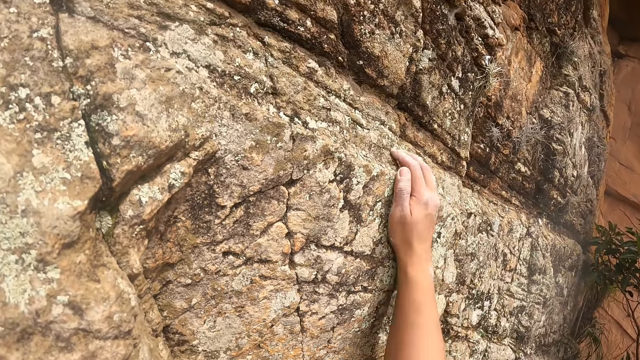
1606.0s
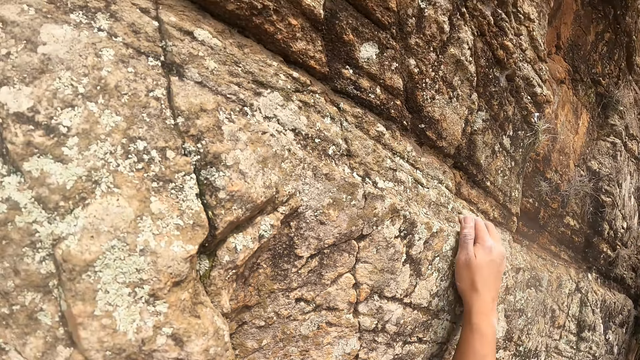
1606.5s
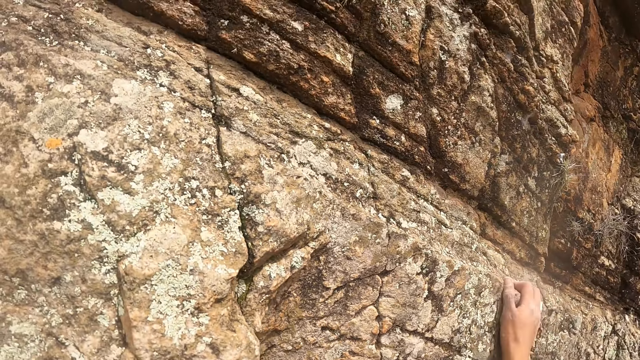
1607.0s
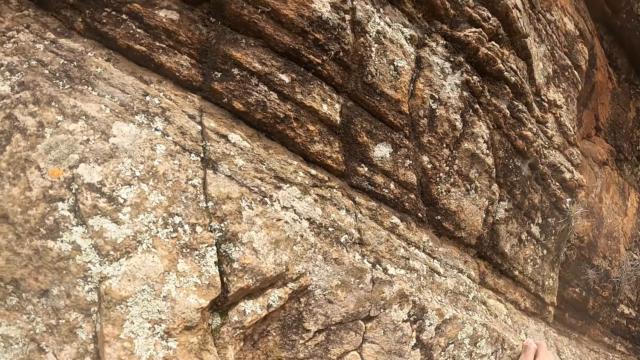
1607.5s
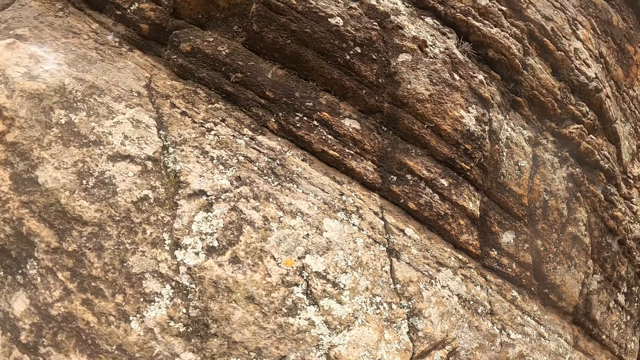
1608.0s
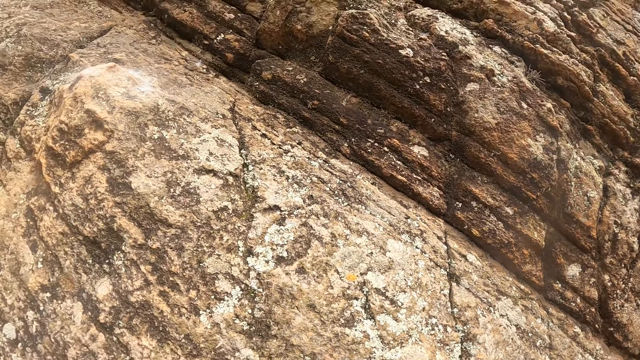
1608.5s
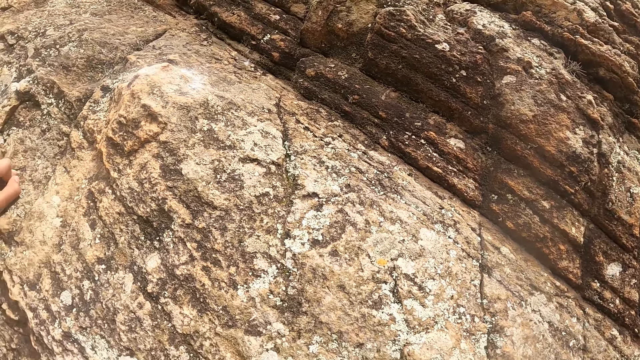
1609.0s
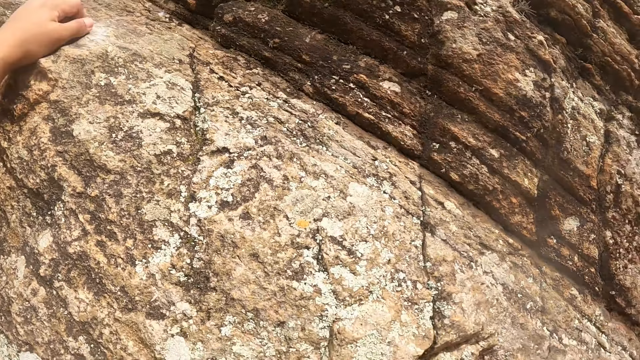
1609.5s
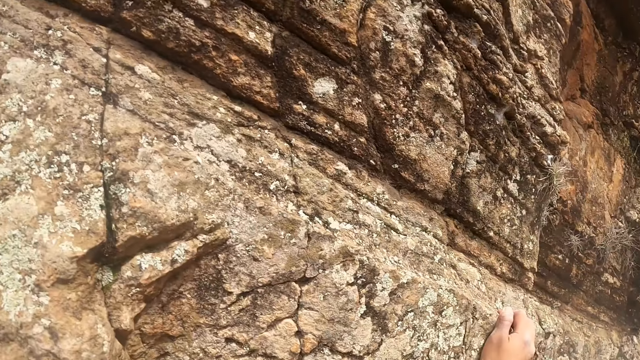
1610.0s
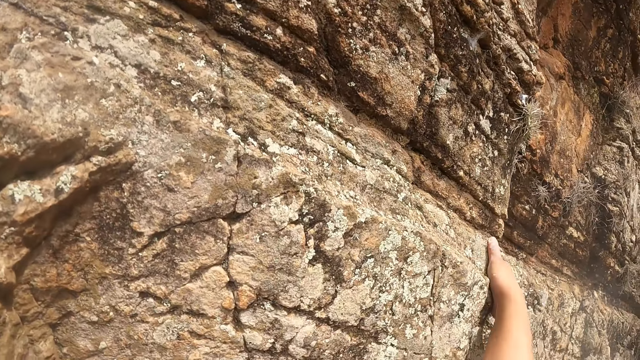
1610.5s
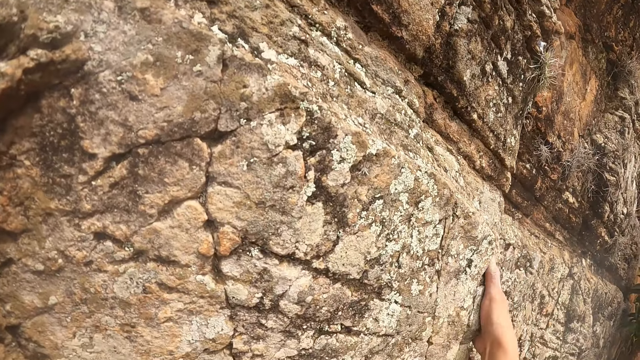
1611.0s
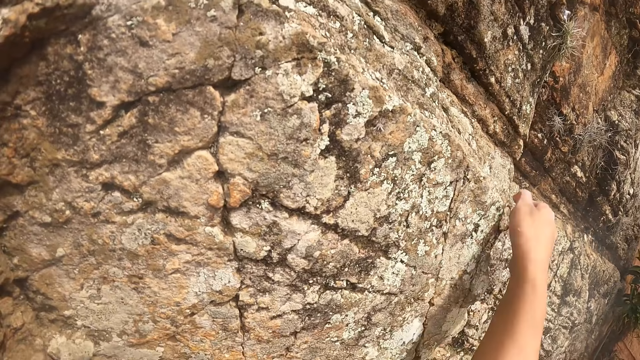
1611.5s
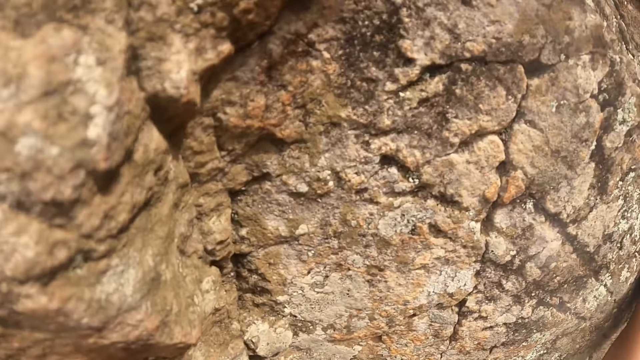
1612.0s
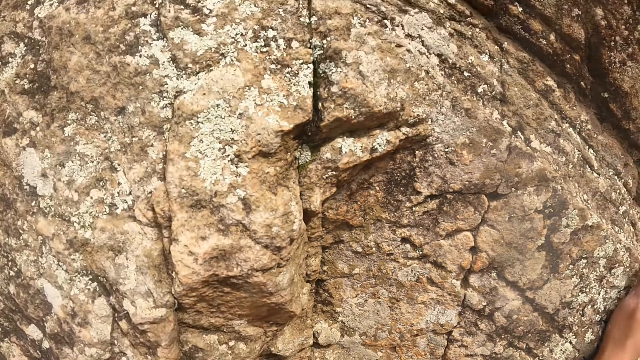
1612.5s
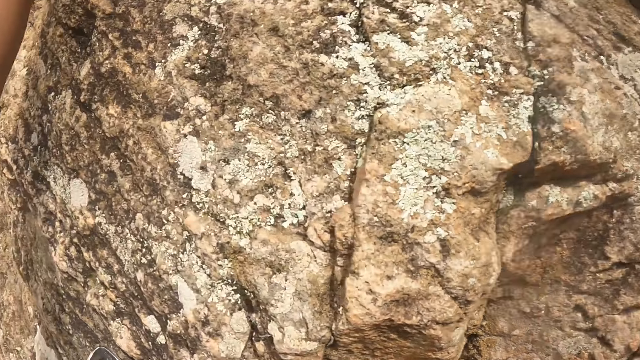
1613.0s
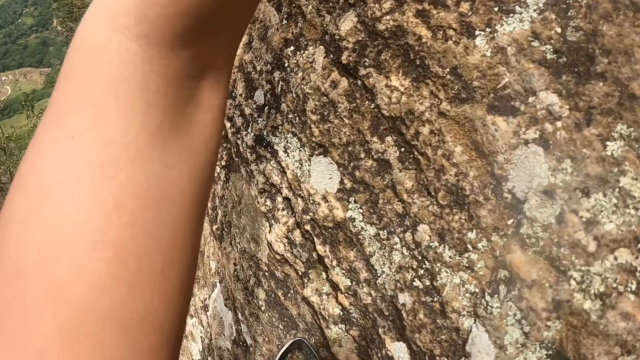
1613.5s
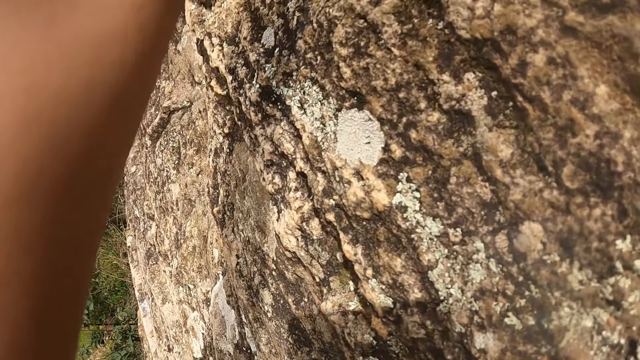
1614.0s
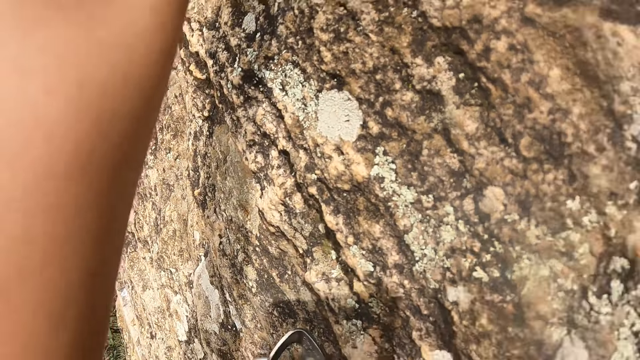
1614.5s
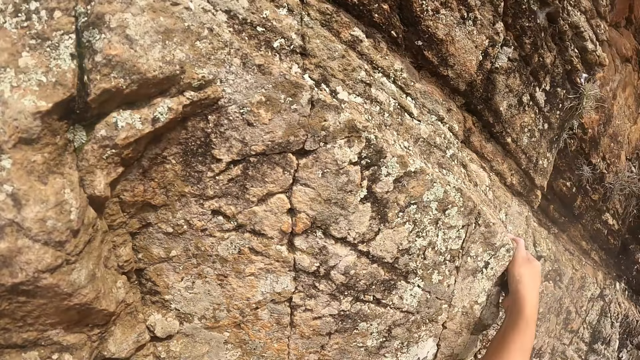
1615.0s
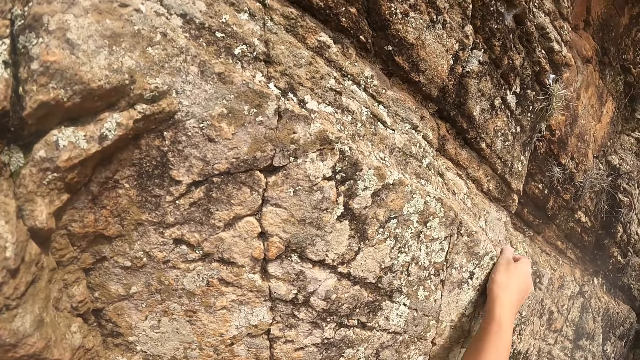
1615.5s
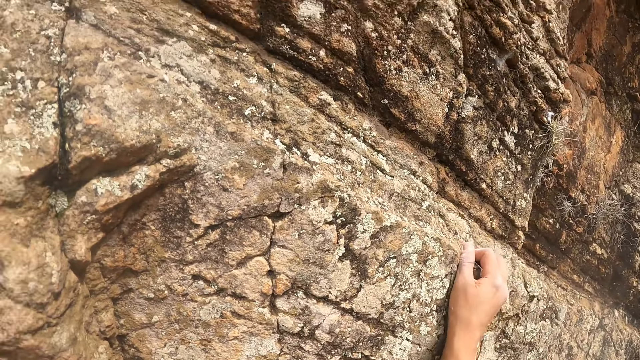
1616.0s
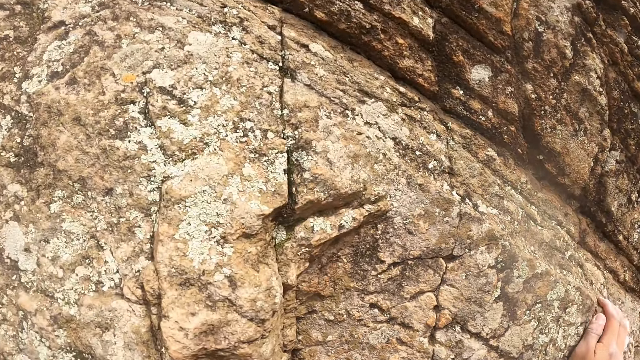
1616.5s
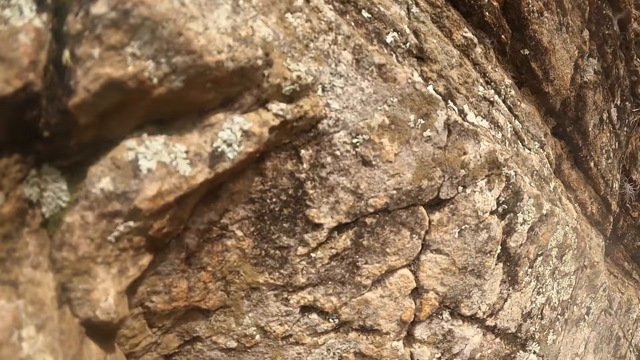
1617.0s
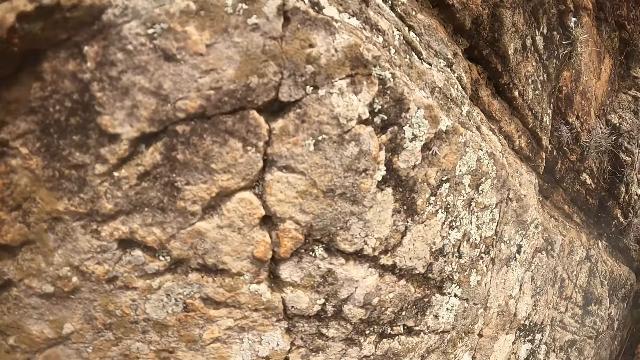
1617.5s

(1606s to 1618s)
The camera wearer holds the mountain wall with the right hand. They hold the mountain wall with the left hand. They look around.

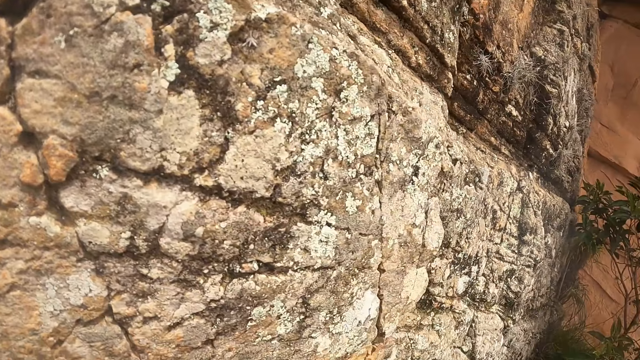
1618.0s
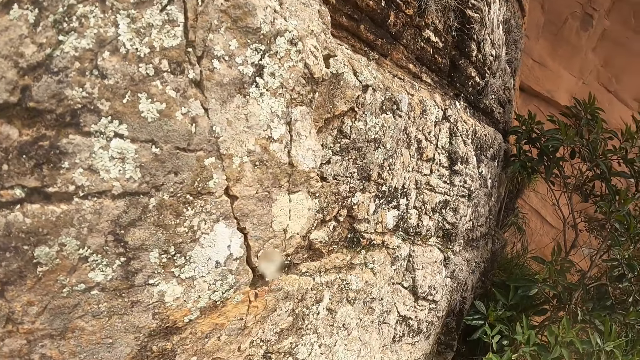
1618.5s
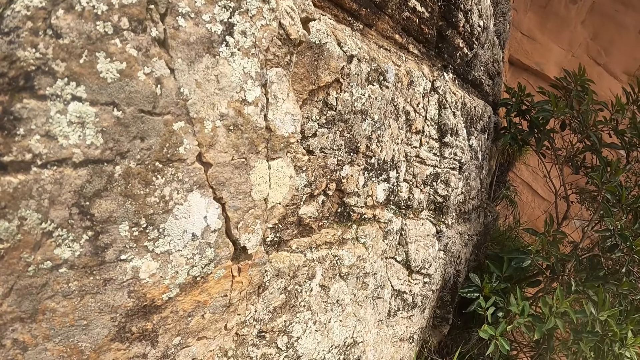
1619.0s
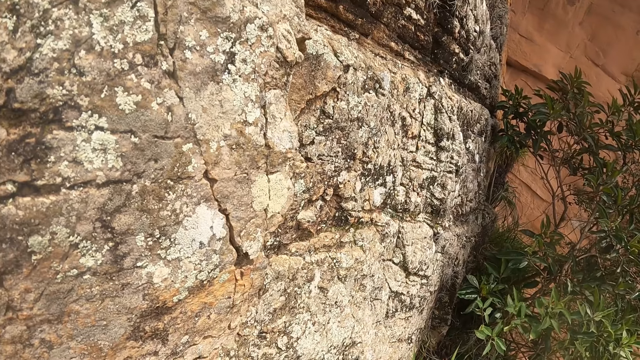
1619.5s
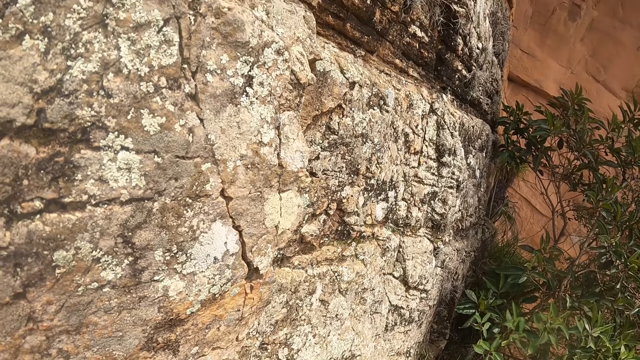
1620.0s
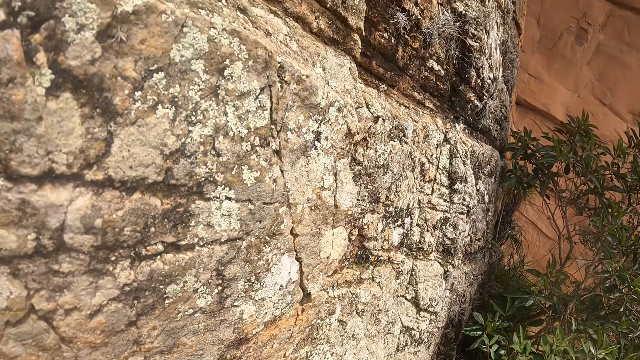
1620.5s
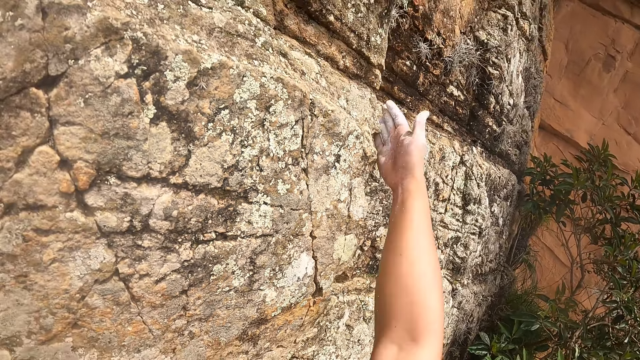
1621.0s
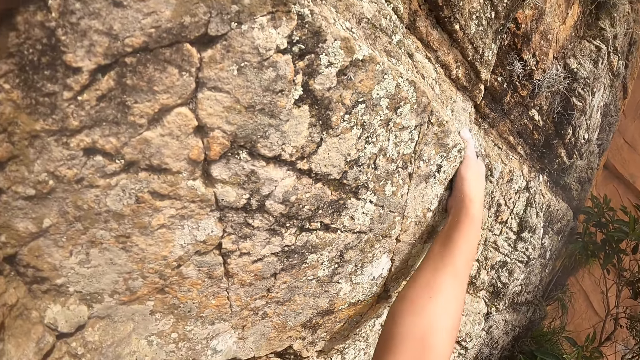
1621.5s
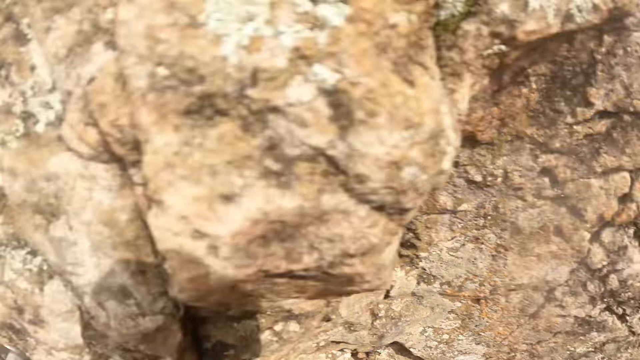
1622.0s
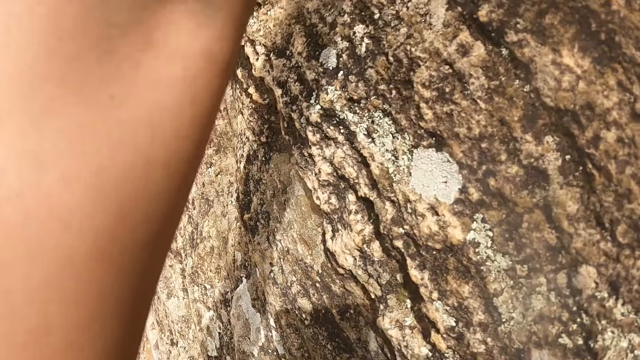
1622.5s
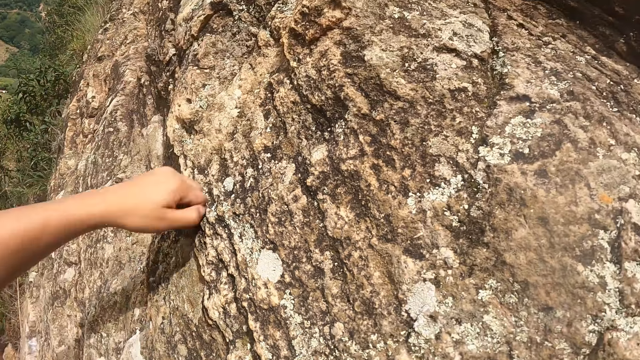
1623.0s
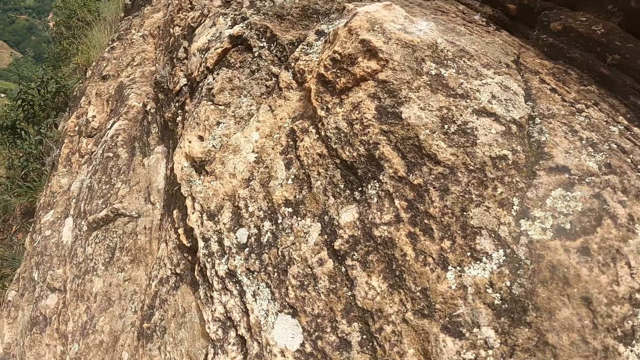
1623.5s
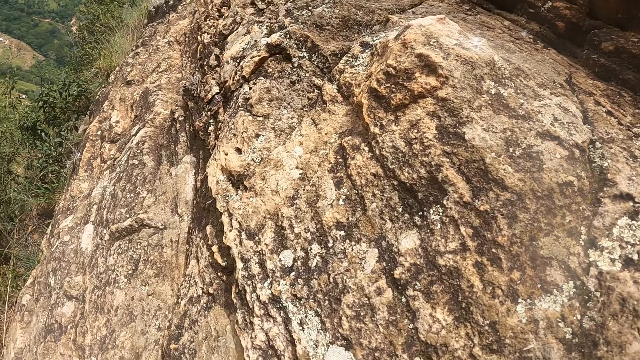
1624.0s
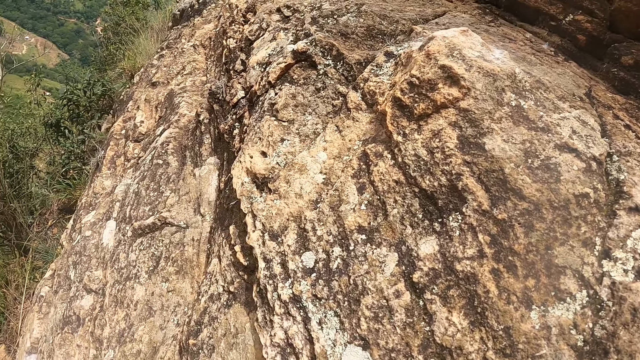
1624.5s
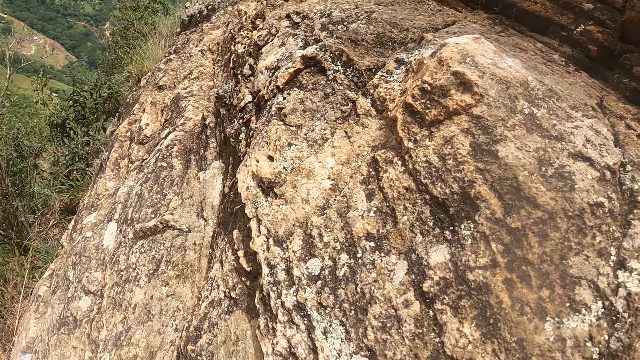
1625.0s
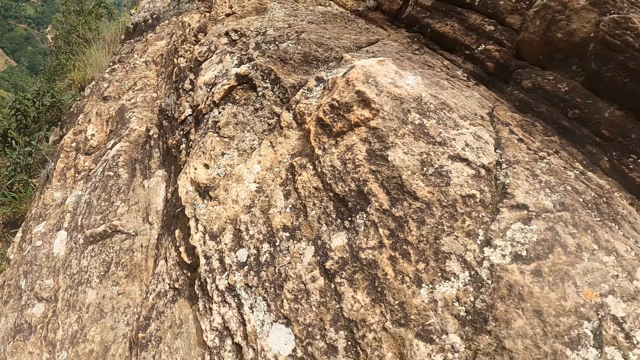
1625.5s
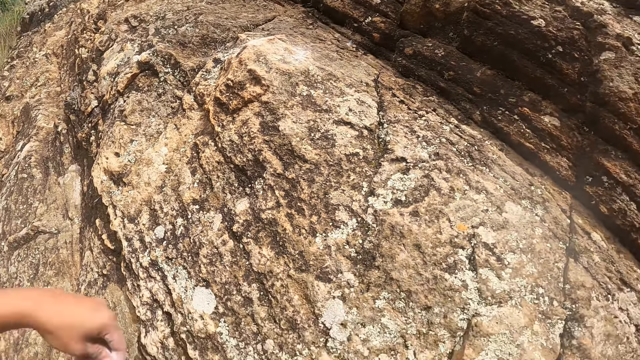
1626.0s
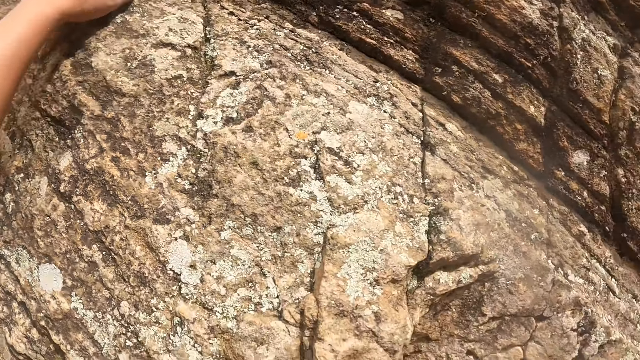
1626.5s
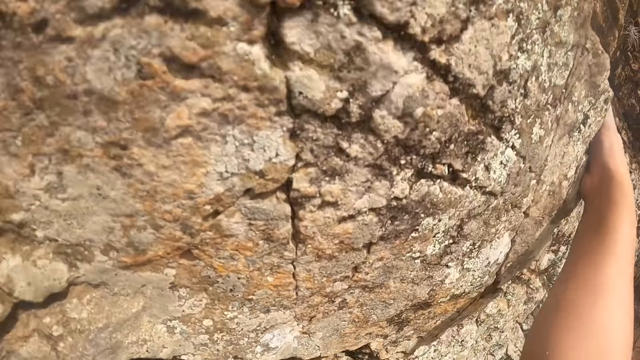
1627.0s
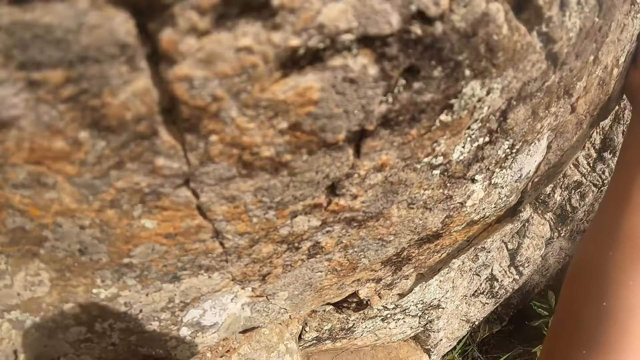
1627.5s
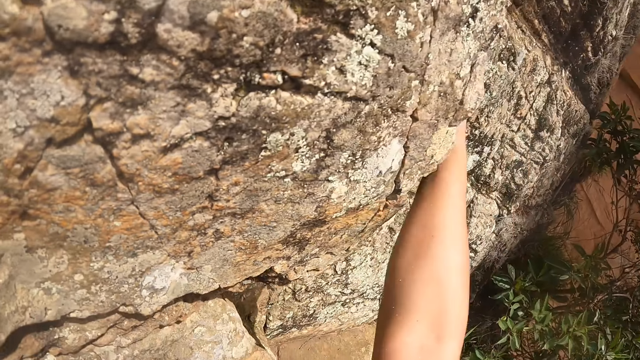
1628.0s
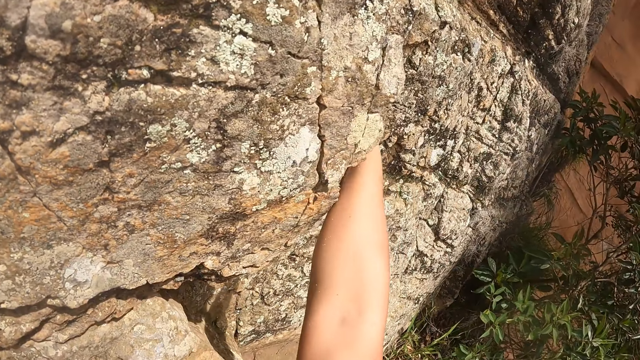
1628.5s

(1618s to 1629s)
The camera wearer holds the mountain wall with the right hand. They look around. They hold the mountain wall with the left hand. They look around.
